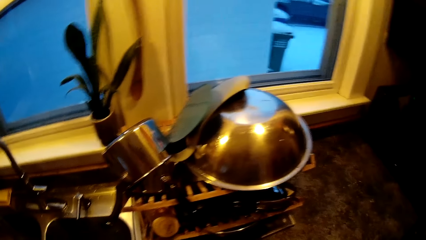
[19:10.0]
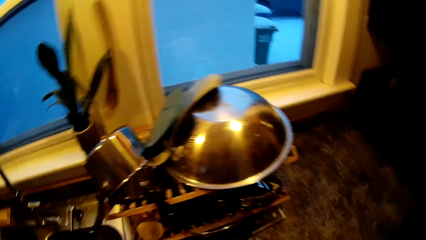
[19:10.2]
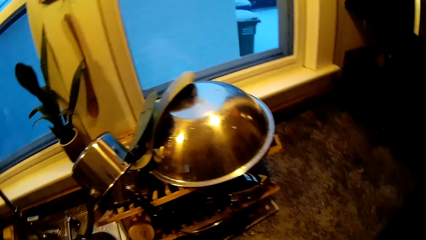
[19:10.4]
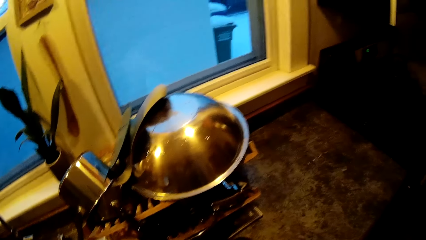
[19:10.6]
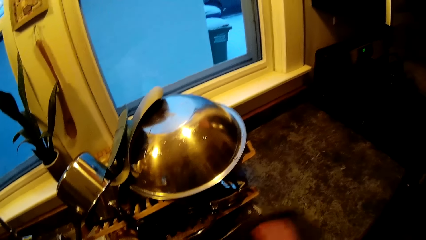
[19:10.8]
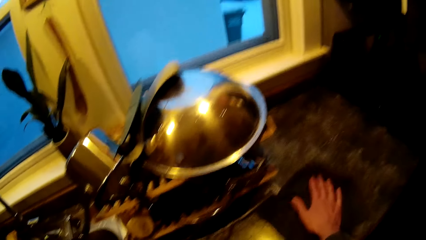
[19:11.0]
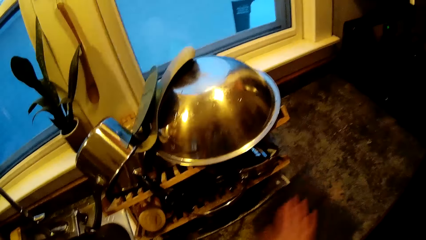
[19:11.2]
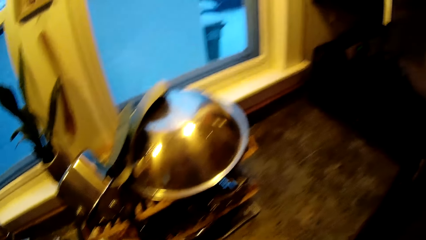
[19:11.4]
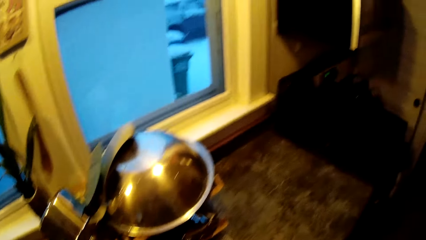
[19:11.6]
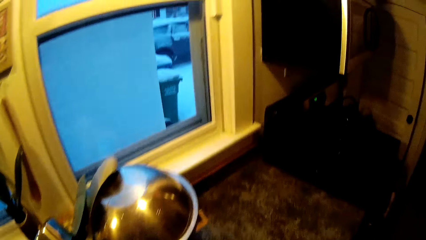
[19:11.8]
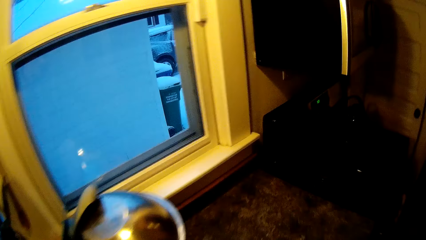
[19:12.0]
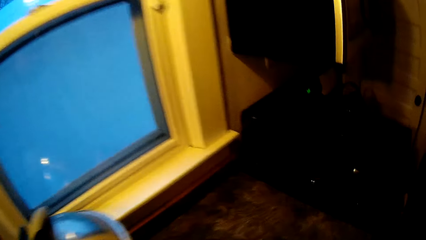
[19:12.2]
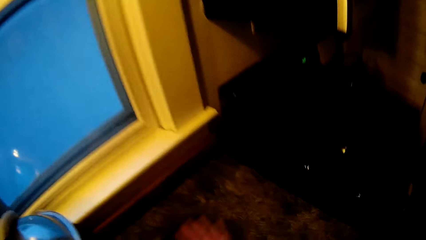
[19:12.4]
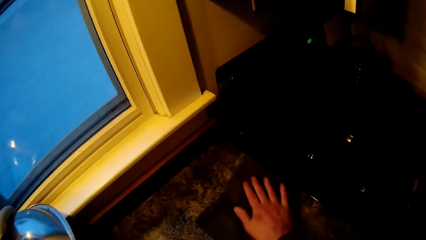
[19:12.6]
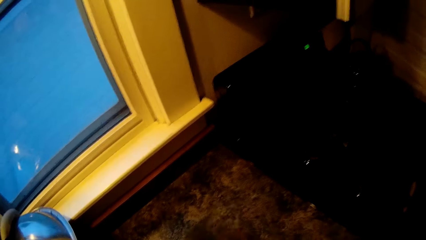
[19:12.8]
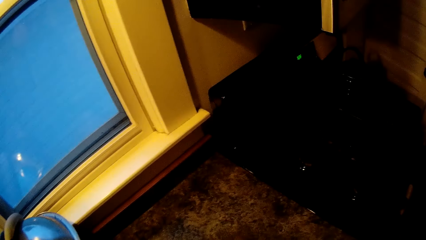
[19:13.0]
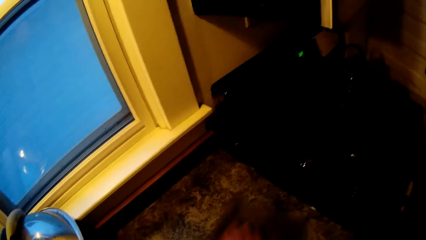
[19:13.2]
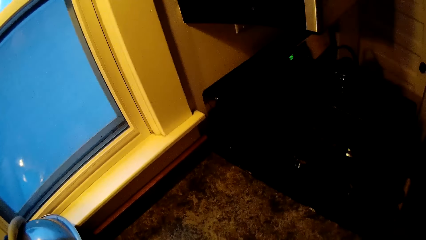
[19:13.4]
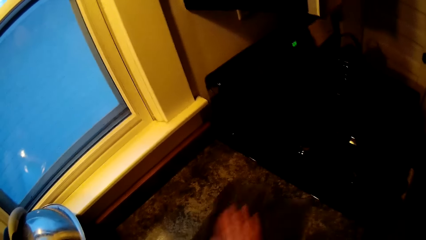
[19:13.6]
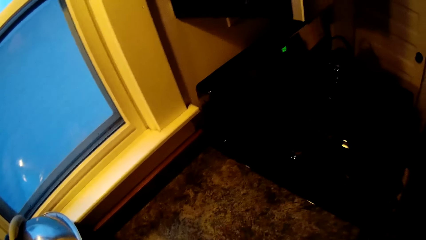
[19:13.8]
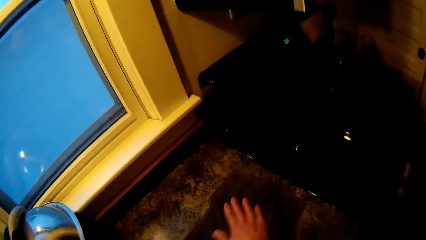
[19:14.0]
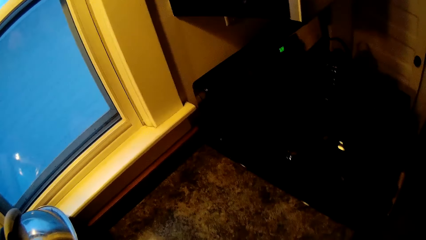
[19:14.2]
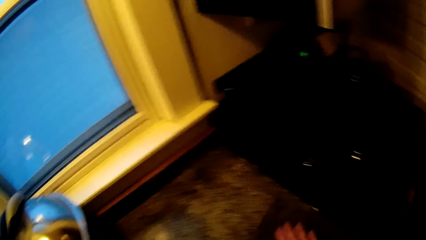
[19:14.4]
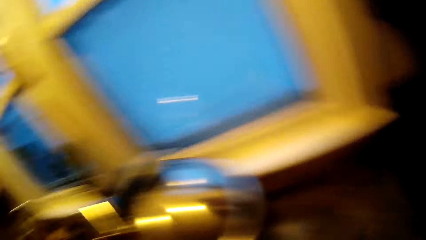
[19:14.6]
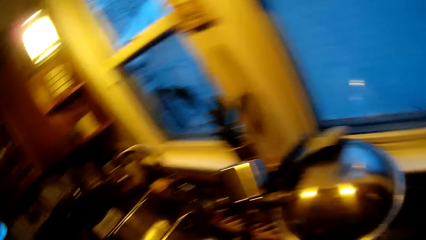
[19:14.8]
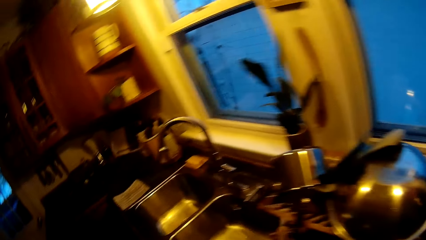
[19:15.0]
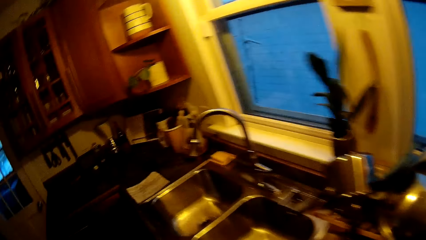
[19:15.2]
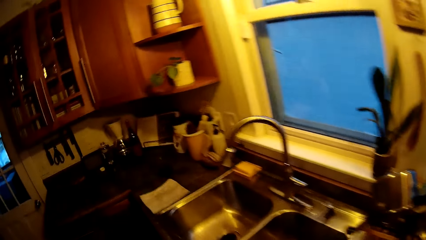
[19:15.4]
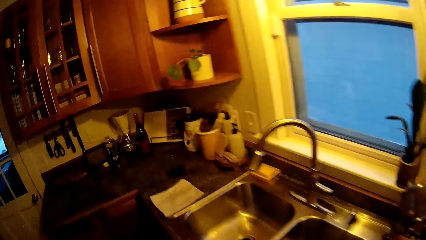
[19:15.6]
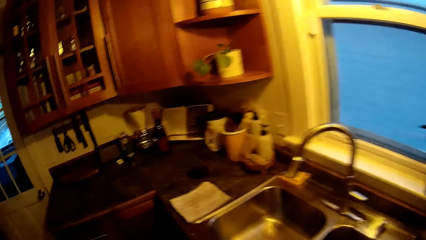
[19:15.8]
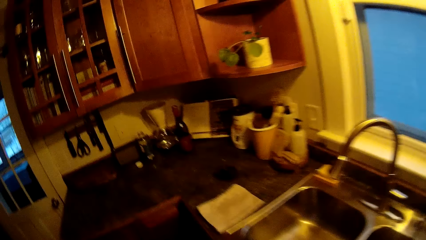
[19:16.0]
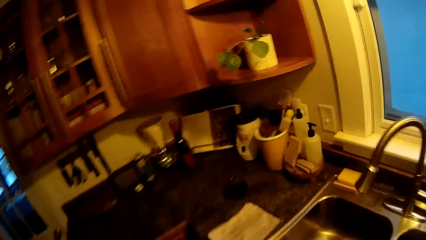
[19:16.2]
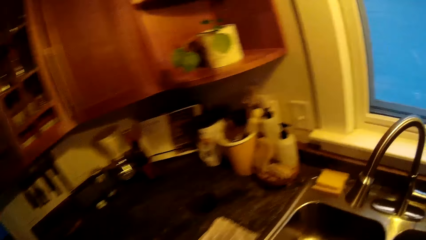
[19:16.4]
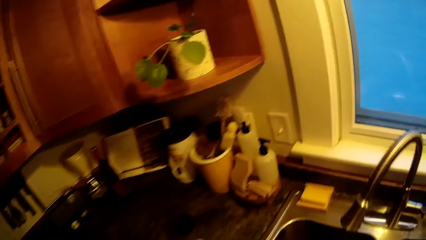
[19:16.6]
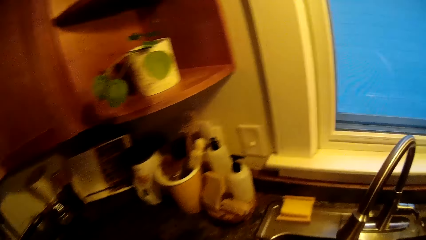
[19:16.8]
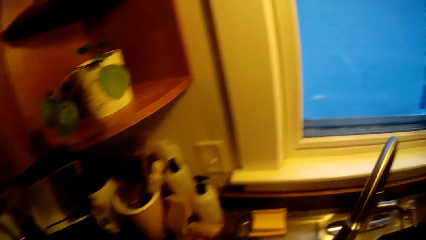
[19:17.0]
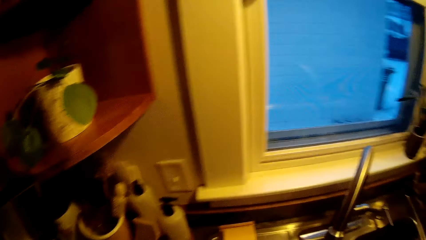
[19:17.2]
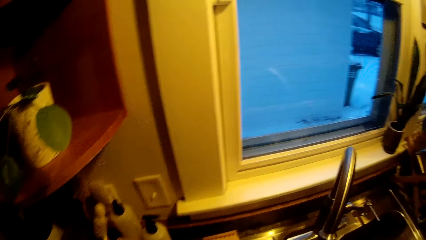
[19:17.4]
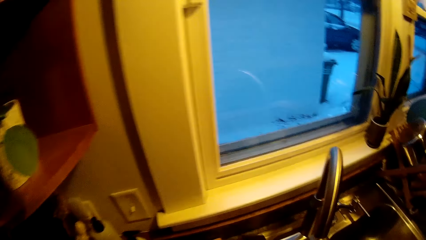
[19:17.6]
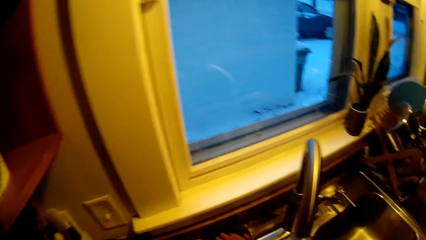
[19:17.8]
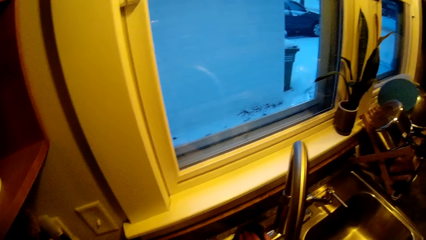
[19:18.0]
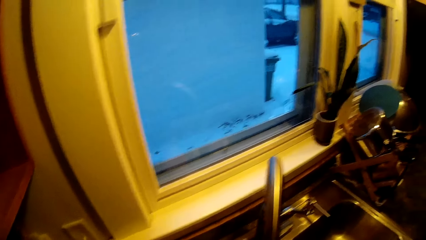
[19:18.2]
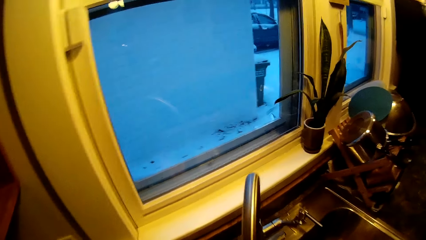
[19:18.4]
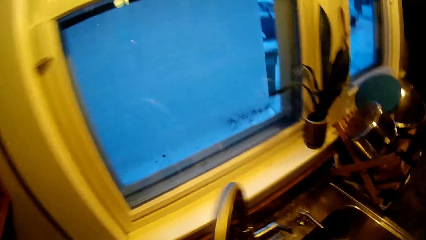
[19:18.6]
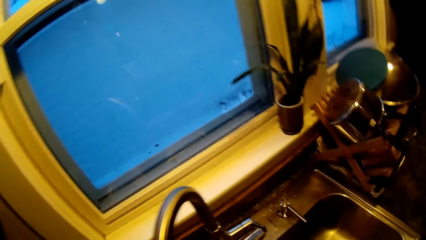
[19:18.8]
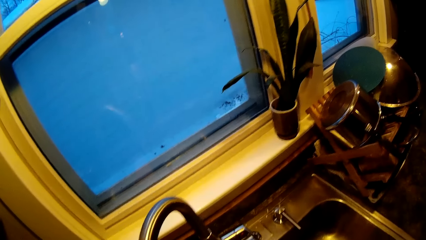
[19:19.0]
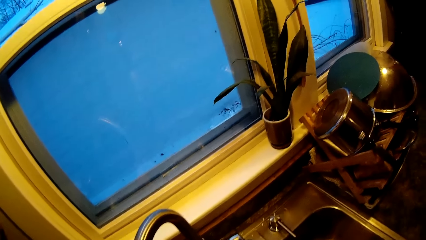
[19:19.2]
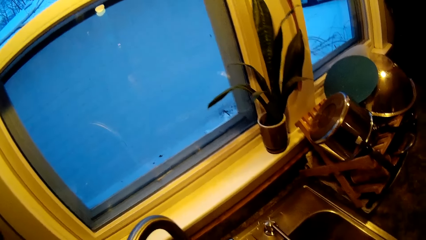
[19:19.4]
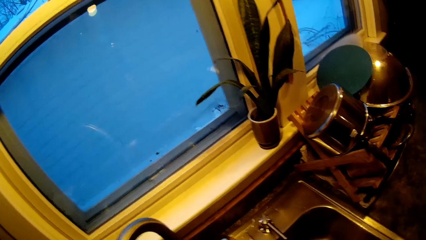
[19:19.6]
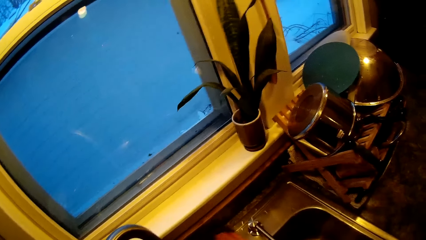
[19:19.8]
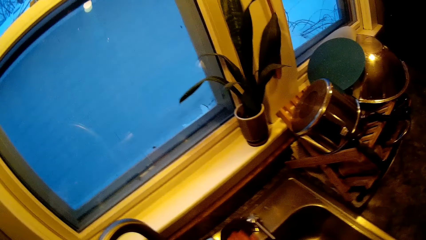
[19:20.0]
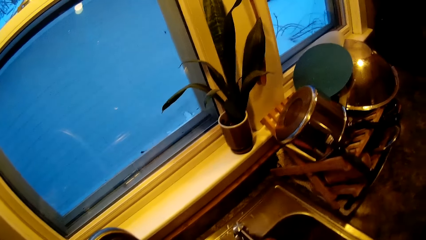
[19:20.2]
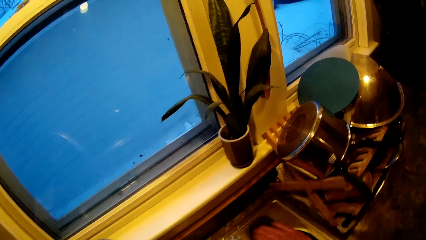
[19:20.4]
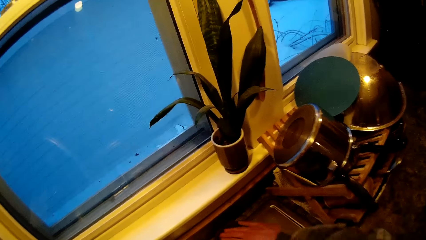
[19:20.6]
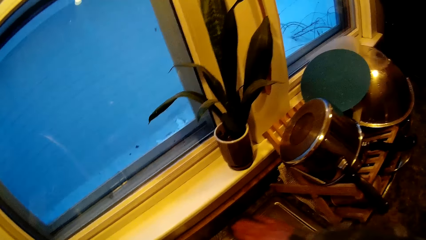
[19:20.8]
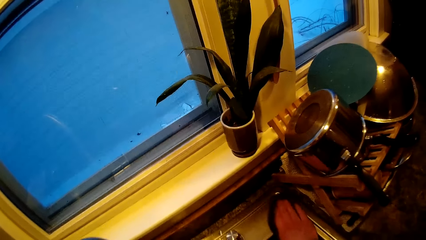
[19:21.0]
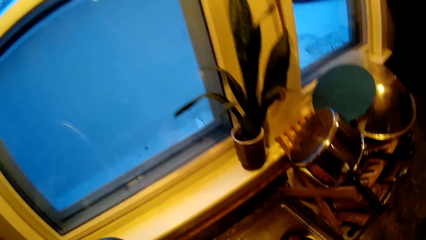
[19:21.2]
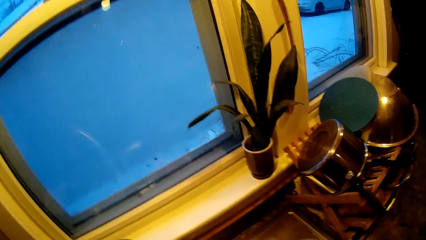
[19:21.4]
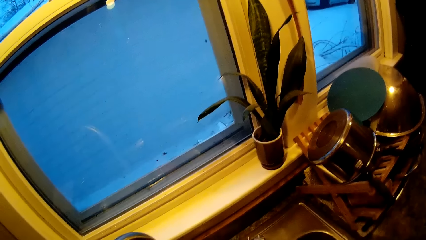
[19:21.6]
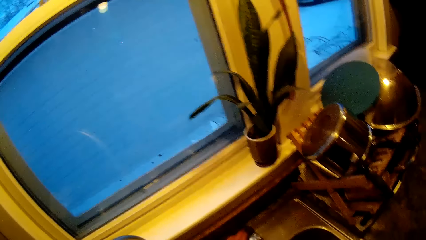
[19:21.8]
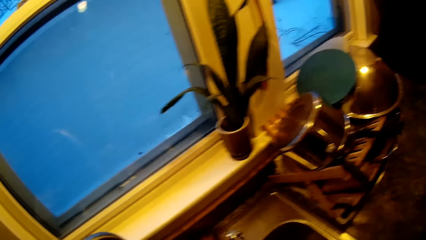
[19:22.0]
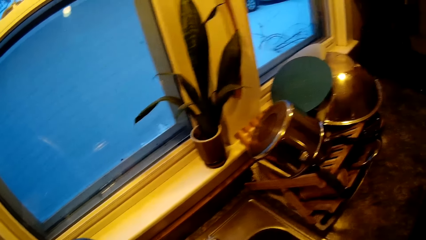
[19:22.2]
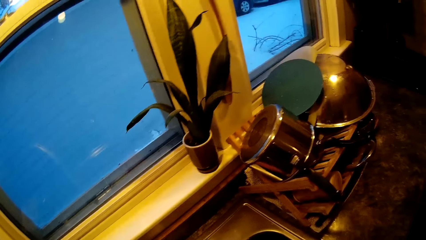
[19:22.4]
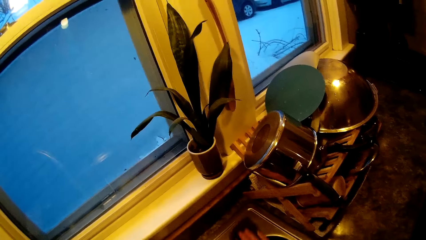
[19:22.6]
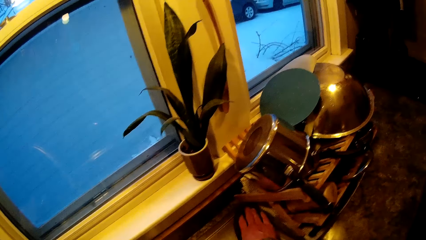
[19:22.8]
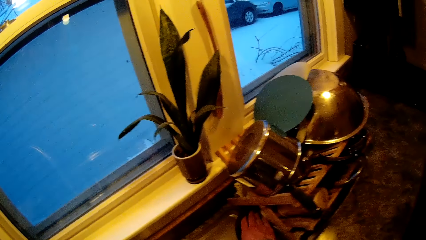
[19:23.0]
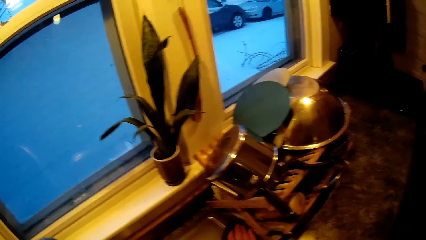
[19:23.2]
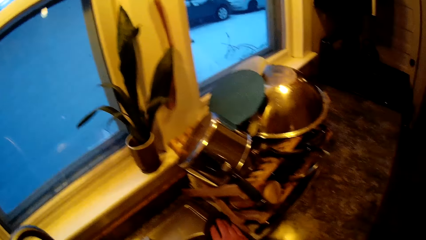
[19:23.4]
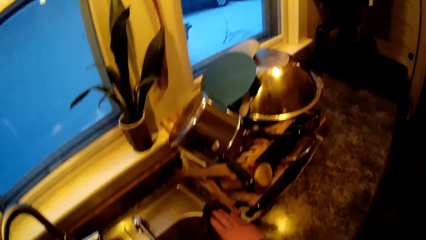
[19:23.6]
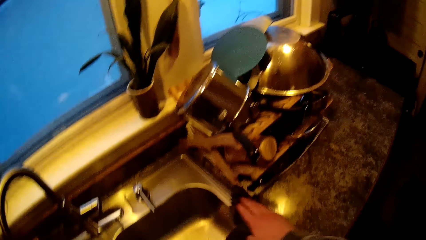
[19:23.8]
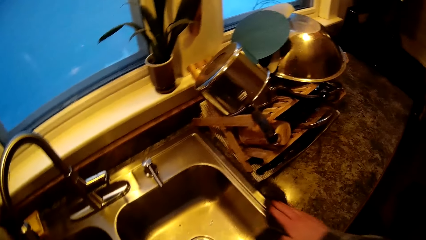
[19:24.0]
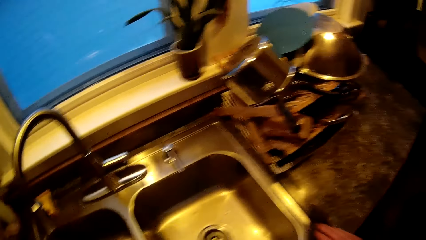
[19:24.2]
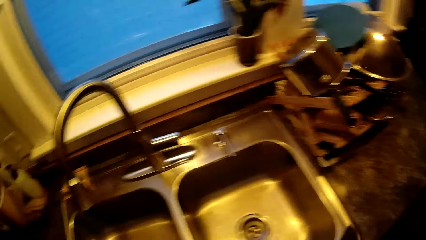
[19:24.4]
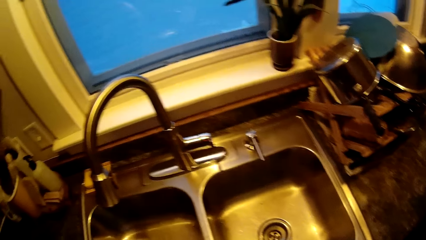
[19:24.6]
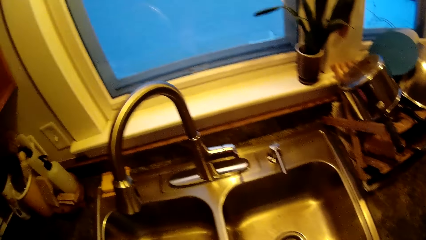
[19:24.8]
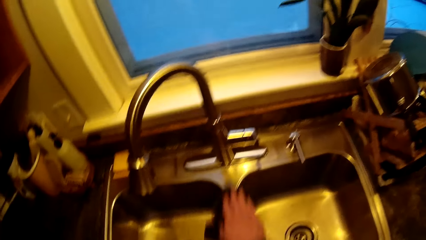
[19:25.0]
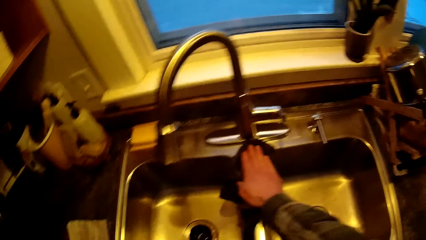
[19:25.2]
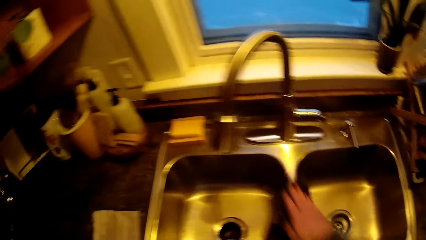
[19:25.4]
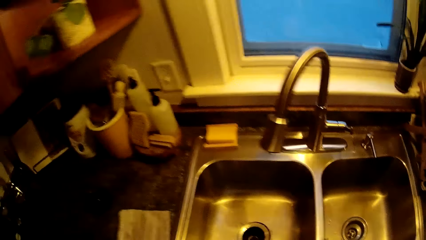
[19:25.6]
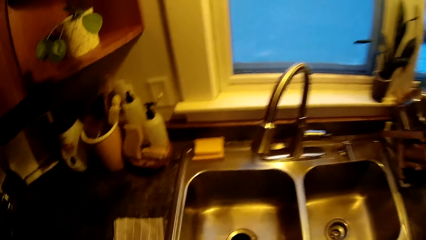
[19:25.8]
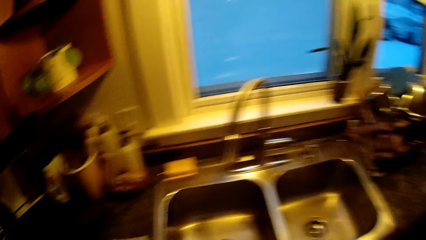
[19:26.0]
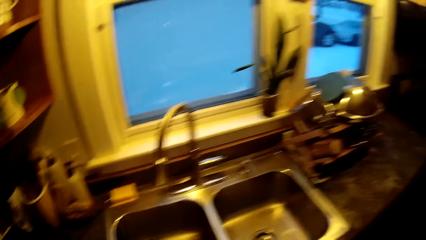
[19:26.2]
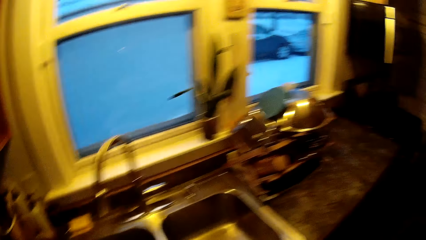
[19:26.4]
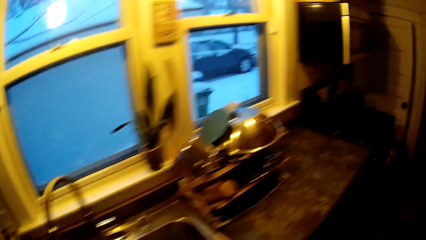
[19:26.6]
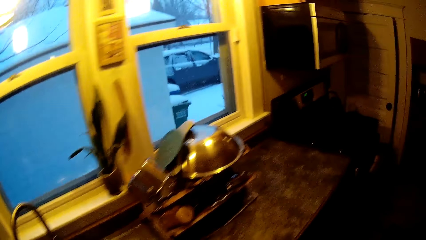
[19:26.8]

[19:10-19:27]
The camera wearer wipes a table top with a towel in his right hand. He picks up the towel. He looks around. He wipes a sink top with the towel in his right hand. He wipes the sink with the towel.
